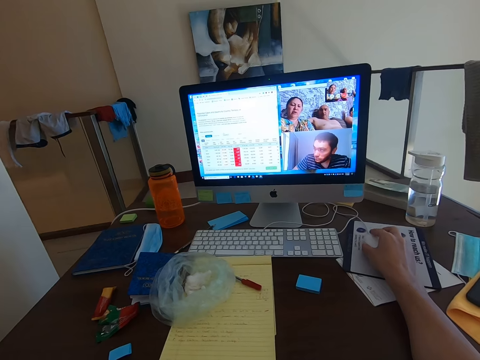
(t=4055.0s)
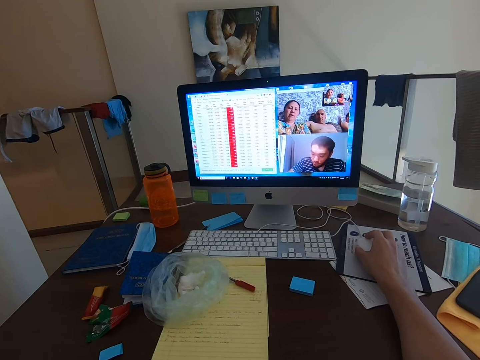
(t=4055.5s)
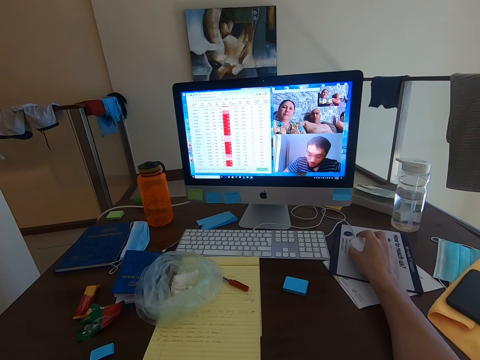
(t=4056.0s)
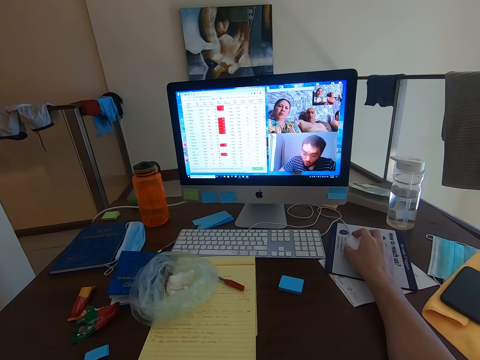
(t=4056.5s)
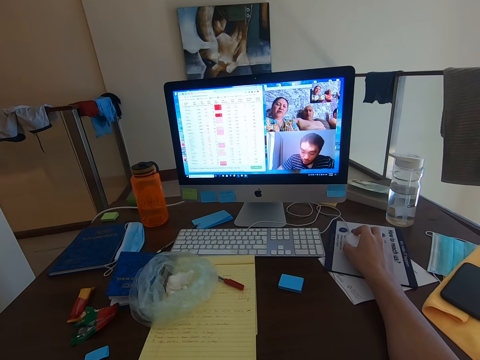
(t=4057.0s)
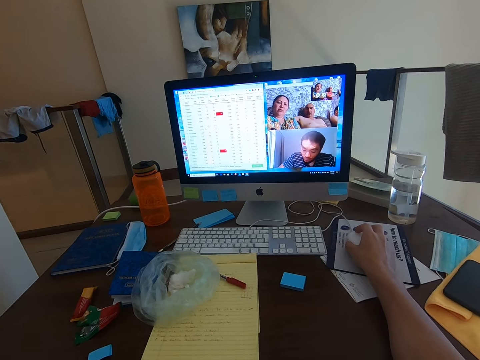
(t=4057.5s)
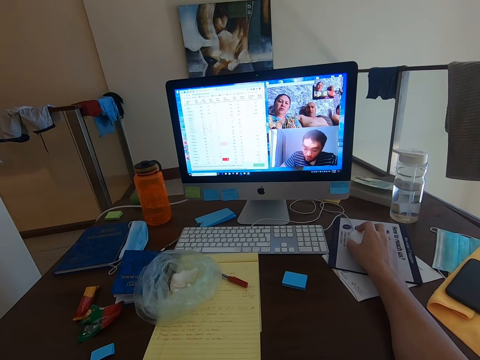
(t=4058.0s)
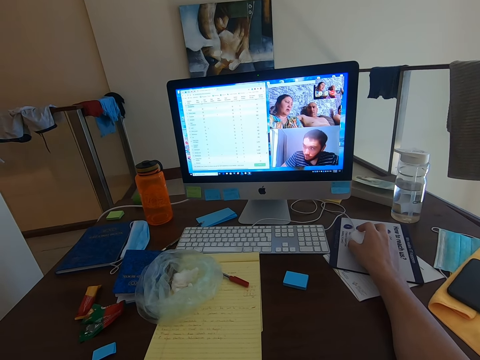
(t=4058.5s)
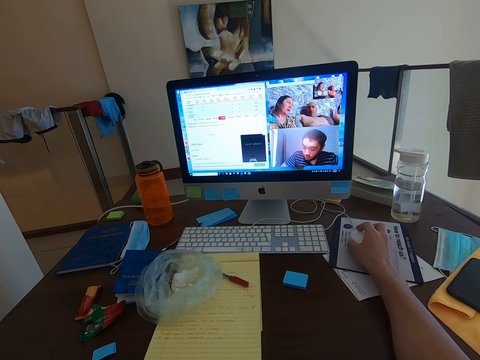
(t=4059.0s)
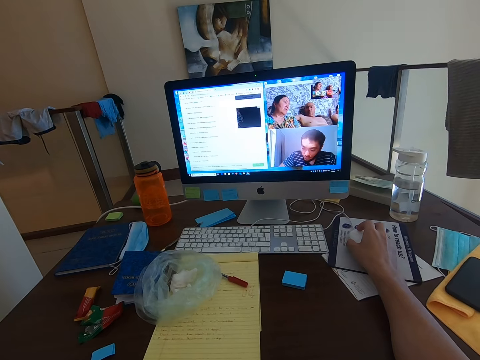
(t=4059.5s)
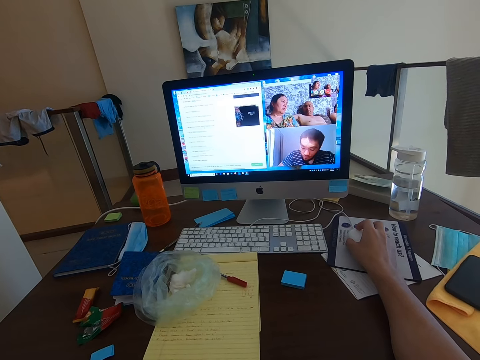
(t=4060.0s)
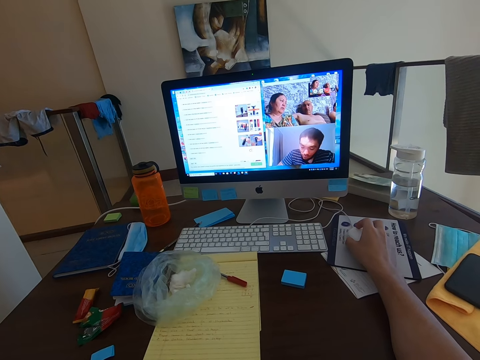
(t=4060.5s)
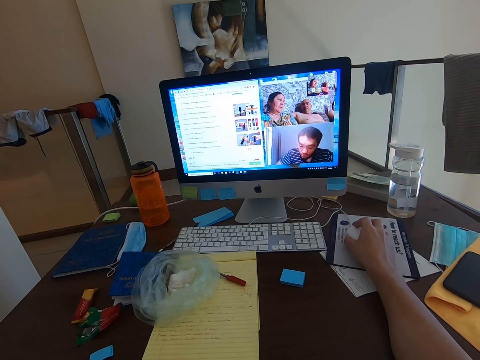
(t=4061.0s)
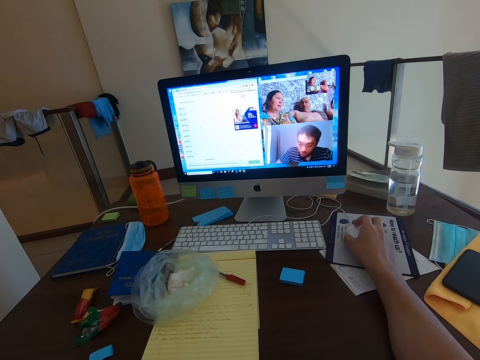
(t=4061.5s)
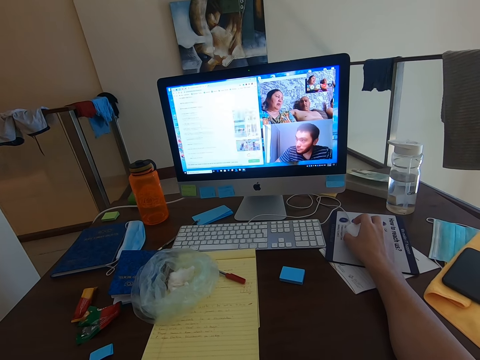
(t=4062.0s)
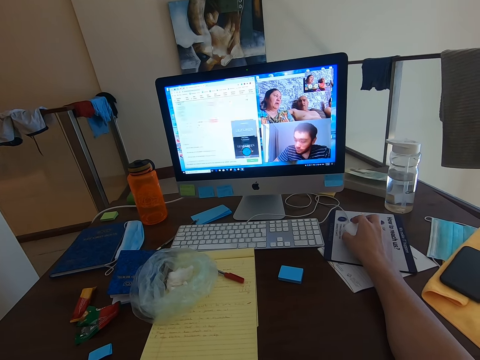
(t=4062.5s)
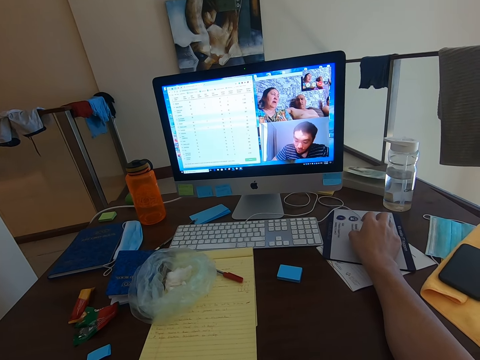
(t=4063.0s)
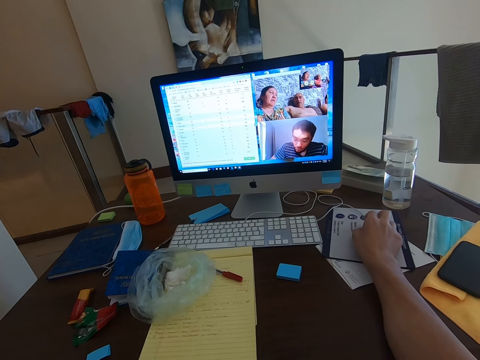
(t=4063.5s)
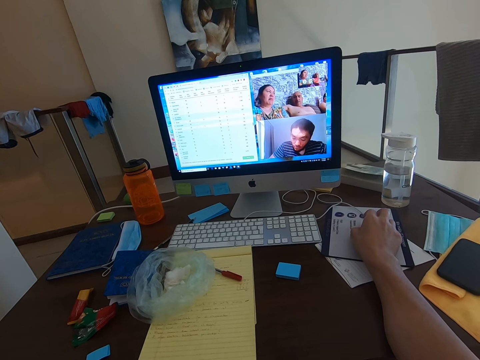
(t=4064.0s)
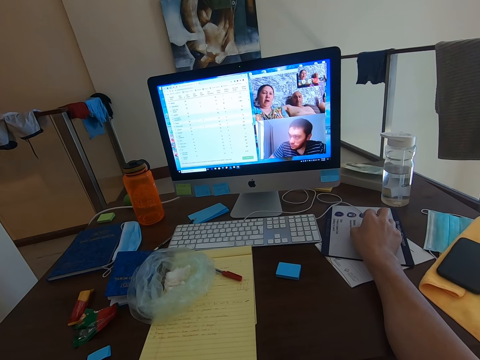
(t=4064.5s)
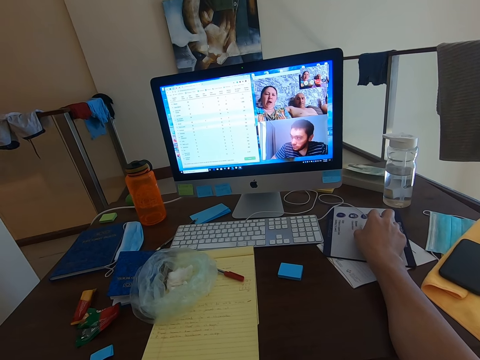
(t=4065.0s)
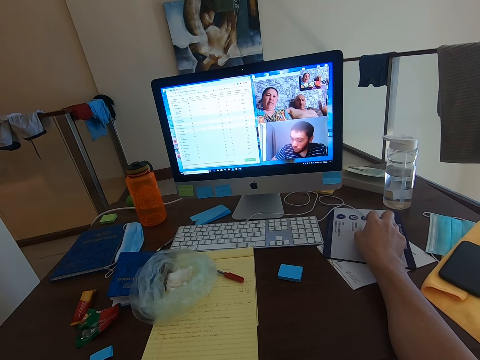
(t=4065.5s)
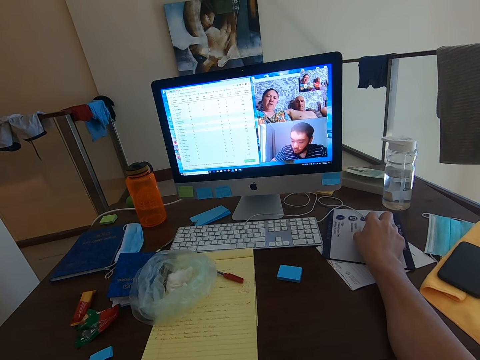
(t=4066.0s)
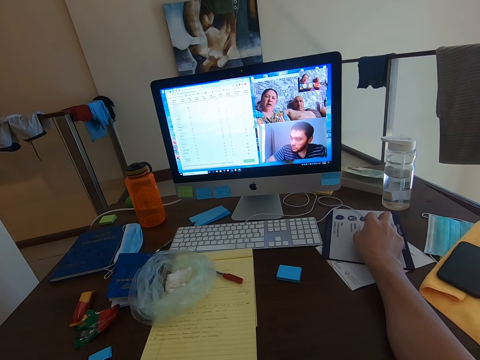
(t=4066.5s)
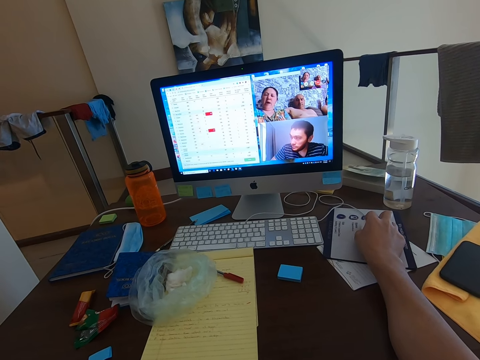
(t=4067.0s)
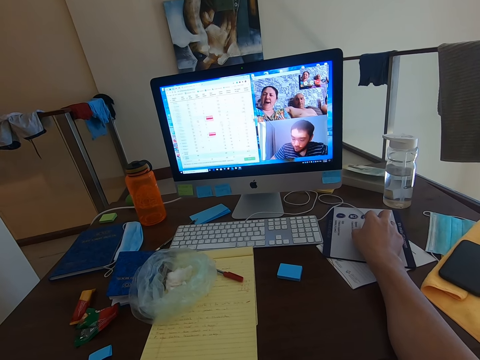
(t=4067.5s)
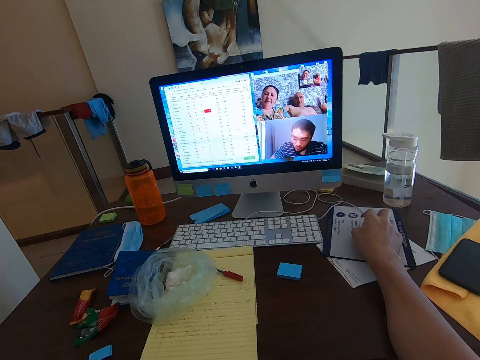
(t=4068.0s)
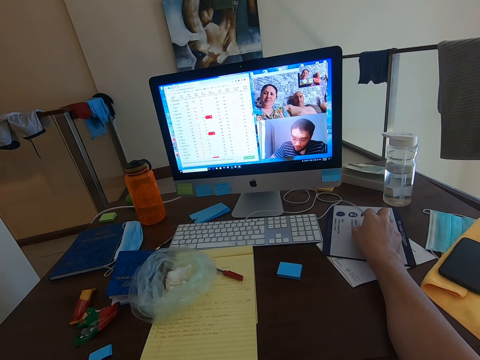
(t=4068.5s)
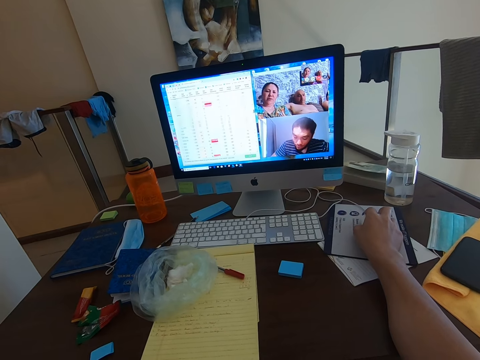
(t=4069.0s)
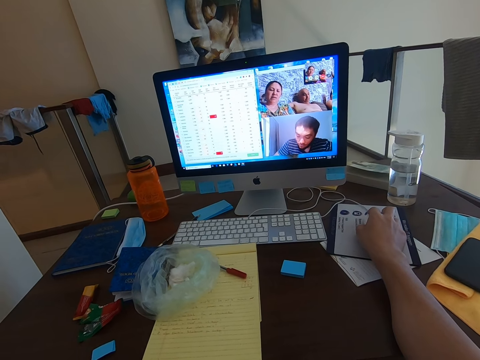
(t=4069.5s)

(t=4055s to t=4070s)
The camera wearer scrolls on the mouse. They hold the mouse.

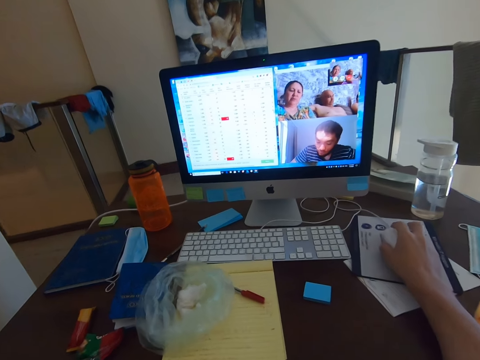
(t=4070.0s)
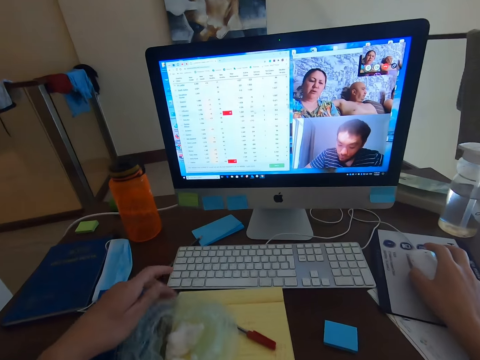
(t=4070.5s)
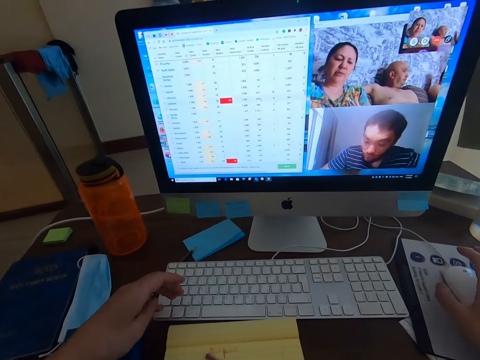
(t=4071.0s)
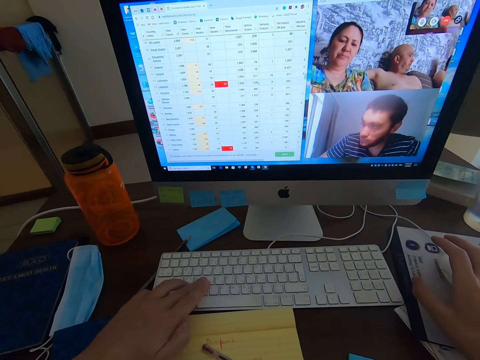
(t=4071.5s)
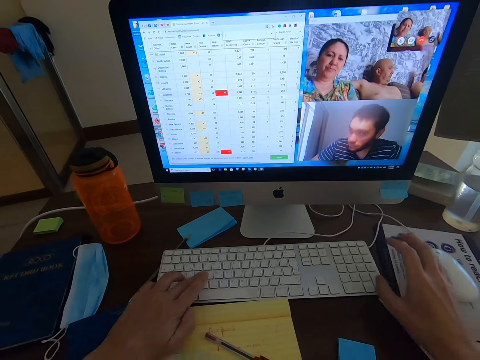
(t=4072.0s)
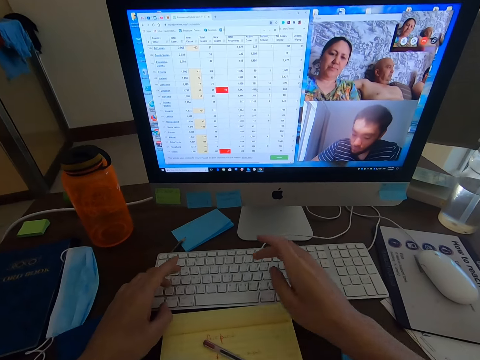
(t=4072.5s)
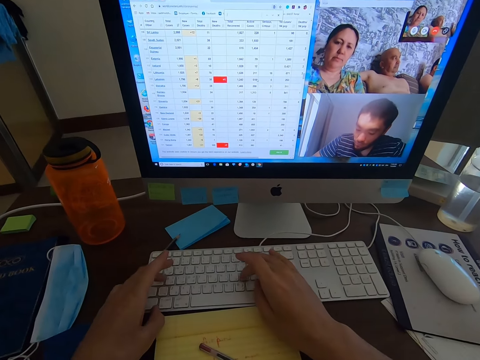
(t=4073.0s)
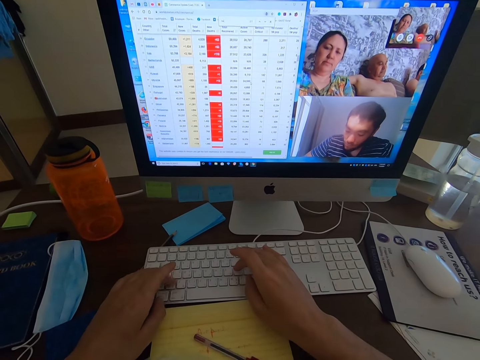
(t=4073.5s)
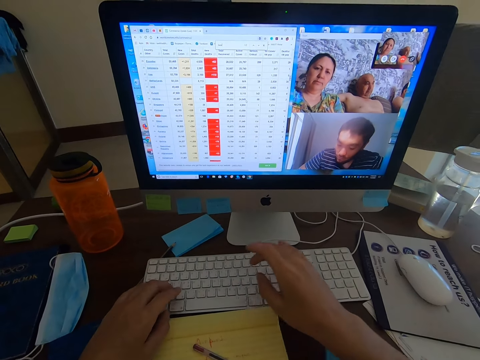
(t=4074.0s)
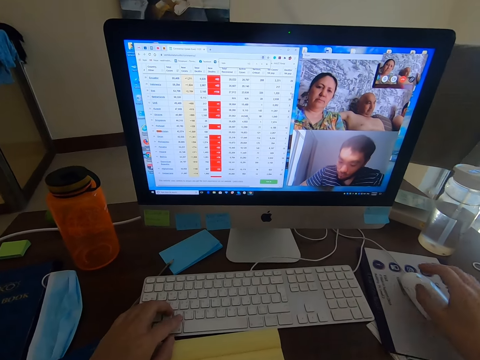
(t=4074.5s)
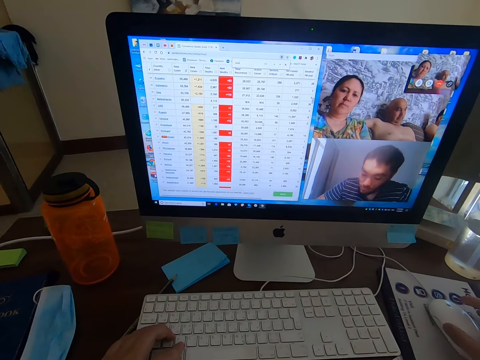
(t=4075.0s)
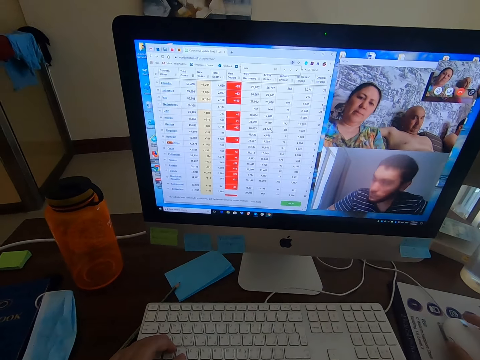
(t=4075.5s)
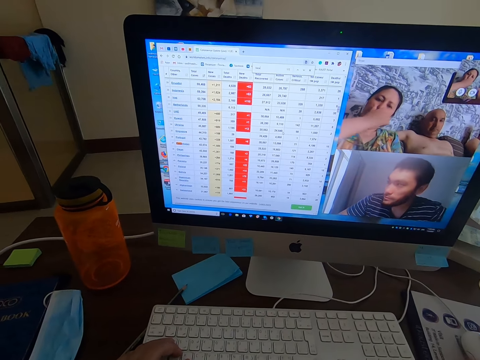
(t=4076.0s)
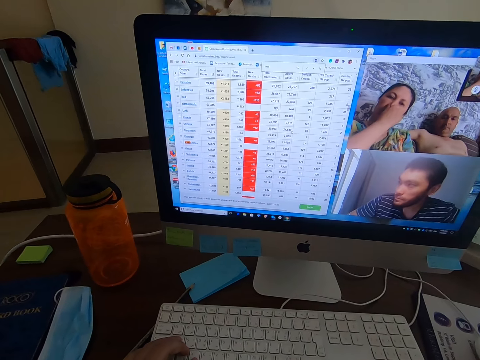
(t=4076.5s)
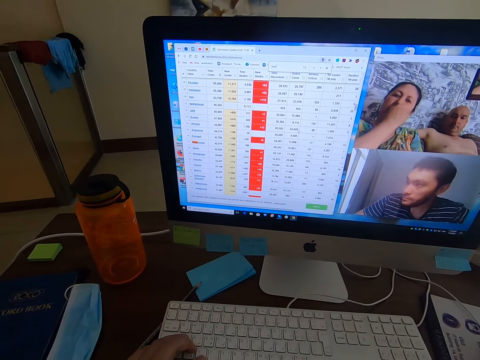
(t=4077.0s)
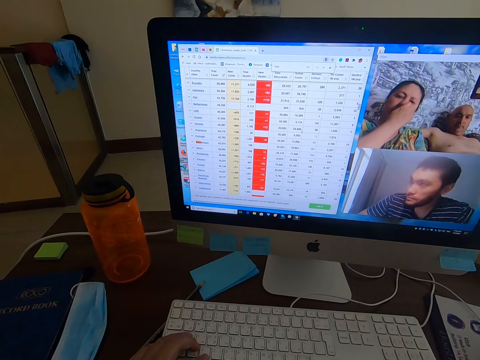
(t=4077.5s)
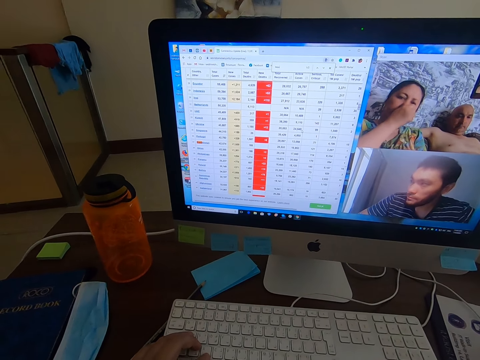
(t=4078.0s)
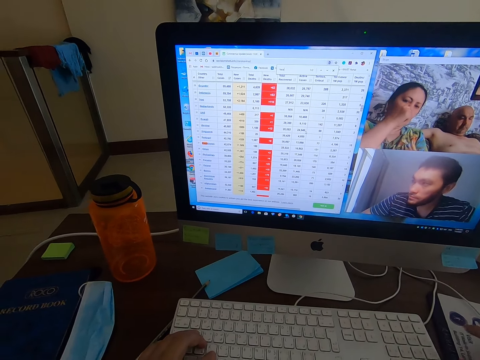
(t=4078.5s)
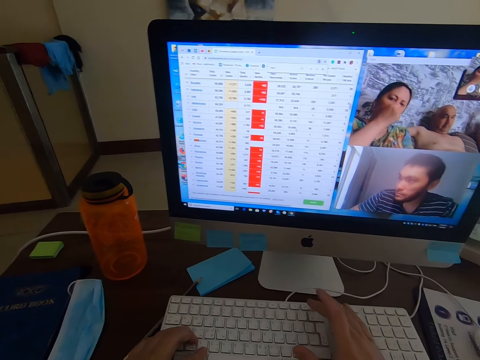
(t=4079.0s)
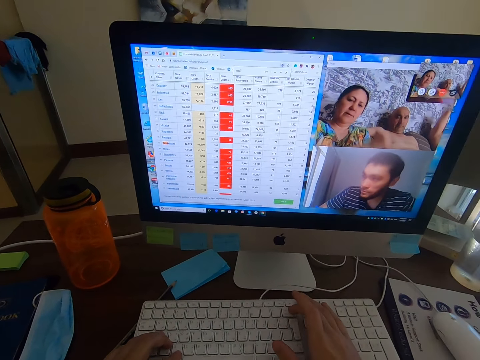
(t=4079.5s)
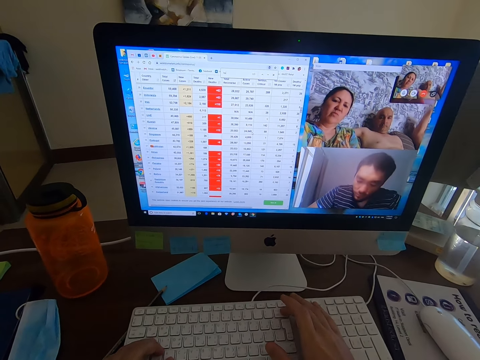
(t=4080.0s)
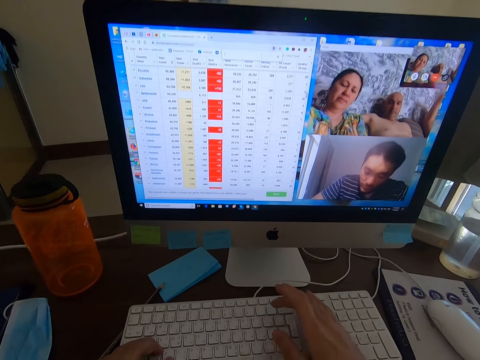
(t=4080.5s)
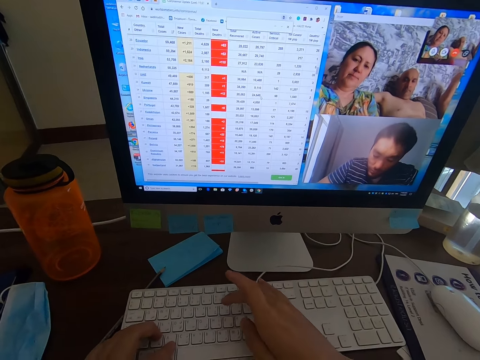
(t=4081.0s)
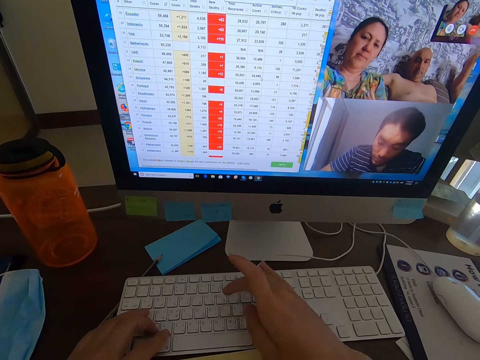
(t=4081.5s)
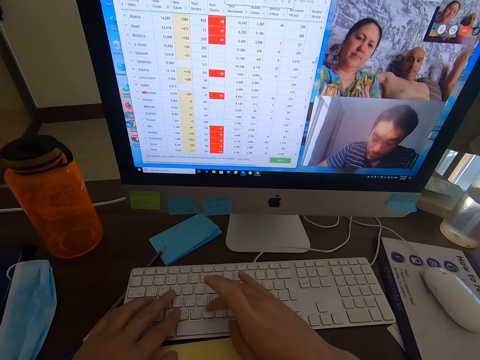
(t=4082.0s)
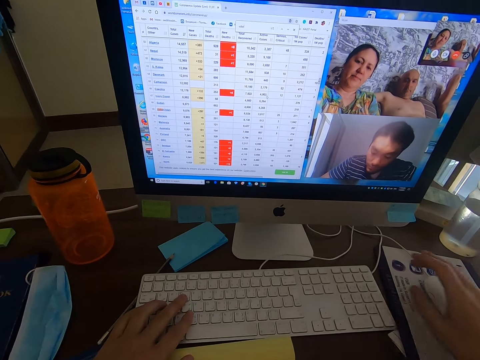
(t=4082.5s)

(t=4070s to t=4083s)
The camera wearer types on the computer keyboard with the left hand. They type on the keyboard with both hands. They hold the mouse. A lady touches her nose. The camera wearer looks at the monitor. They type on the keyboard.
